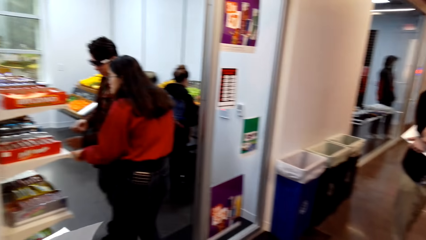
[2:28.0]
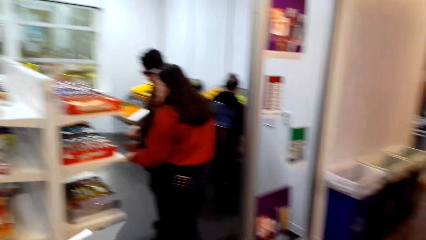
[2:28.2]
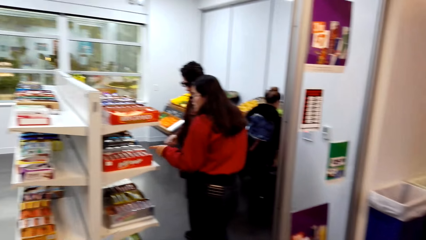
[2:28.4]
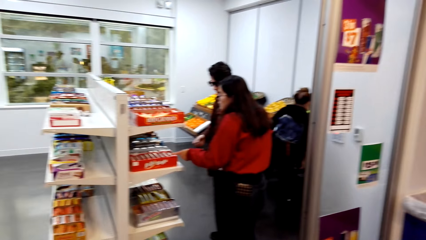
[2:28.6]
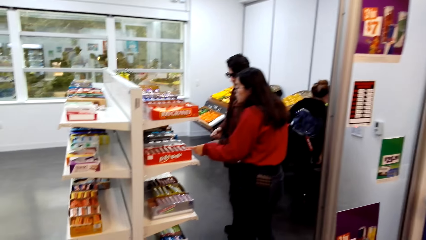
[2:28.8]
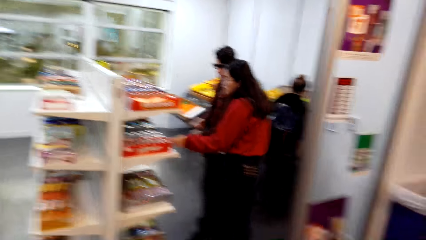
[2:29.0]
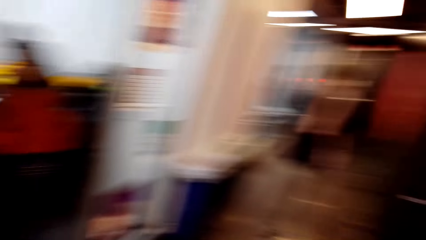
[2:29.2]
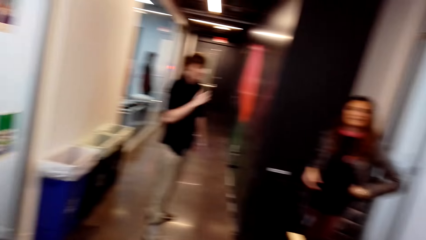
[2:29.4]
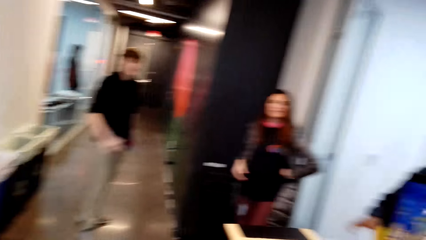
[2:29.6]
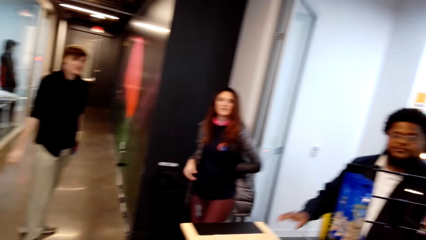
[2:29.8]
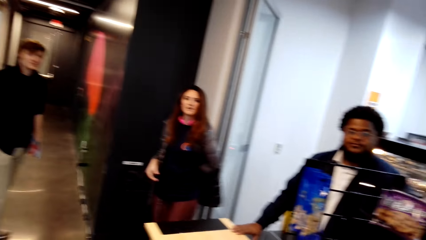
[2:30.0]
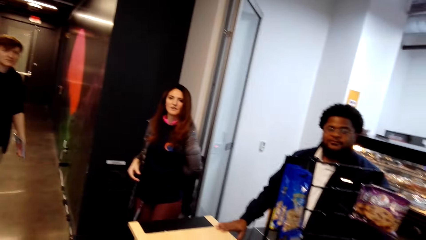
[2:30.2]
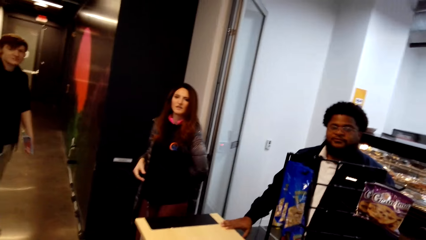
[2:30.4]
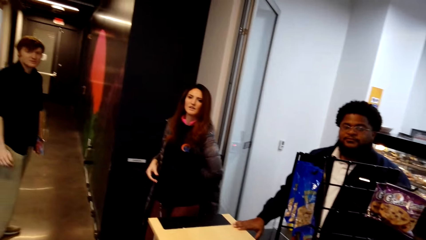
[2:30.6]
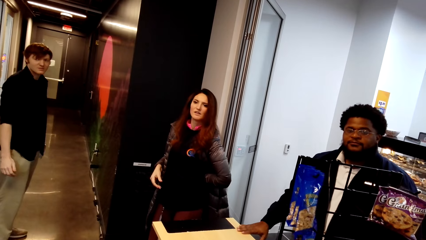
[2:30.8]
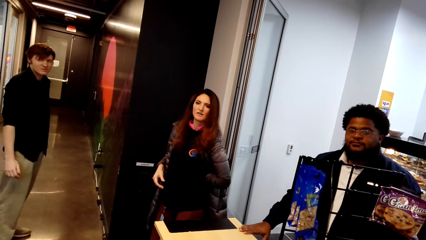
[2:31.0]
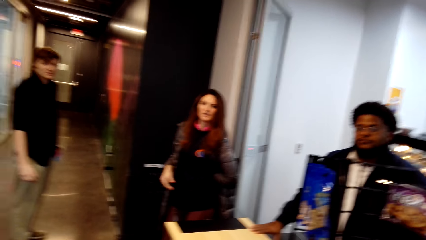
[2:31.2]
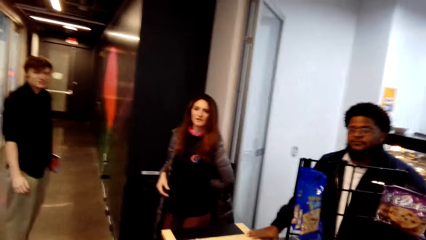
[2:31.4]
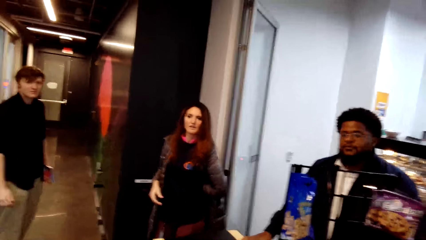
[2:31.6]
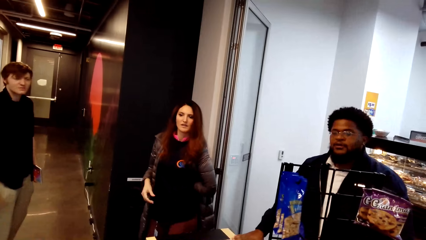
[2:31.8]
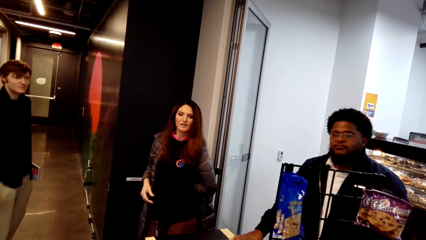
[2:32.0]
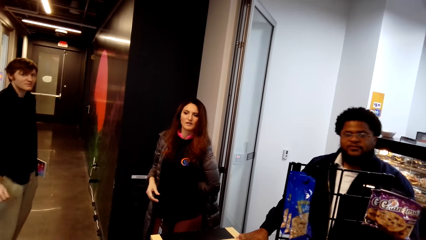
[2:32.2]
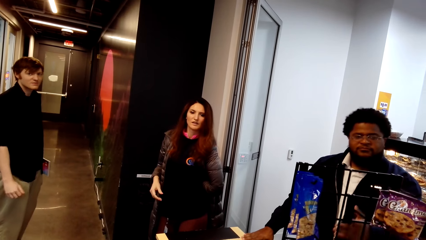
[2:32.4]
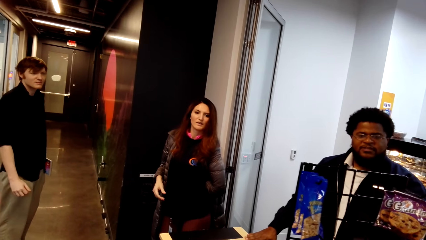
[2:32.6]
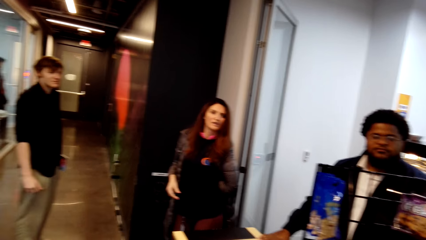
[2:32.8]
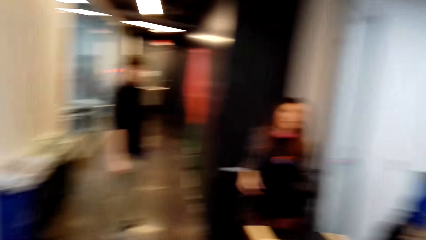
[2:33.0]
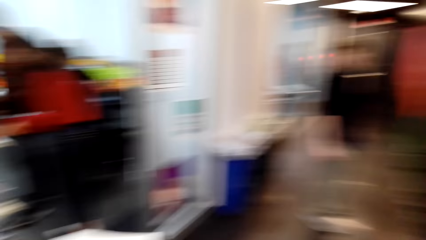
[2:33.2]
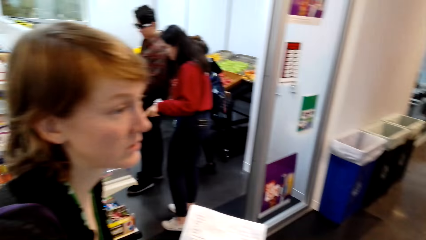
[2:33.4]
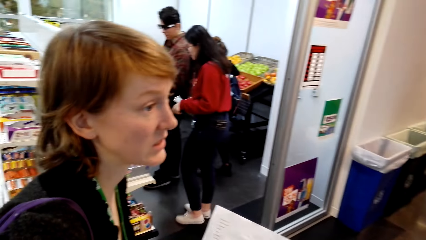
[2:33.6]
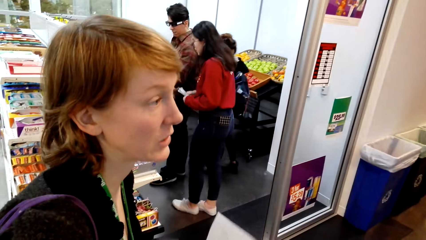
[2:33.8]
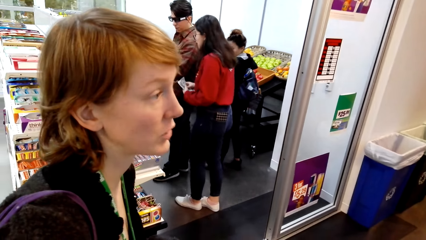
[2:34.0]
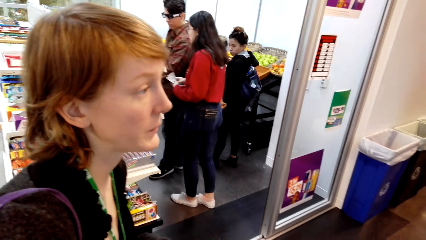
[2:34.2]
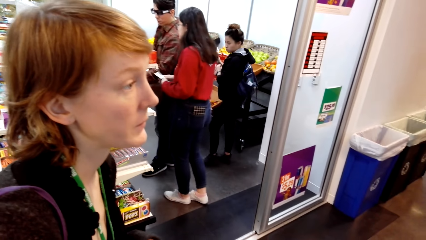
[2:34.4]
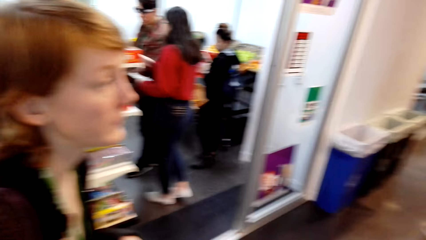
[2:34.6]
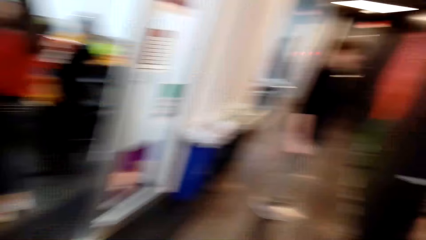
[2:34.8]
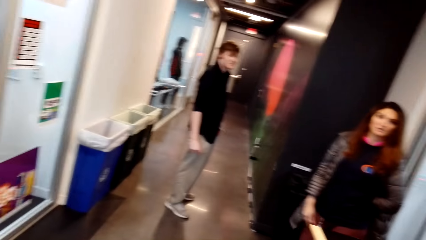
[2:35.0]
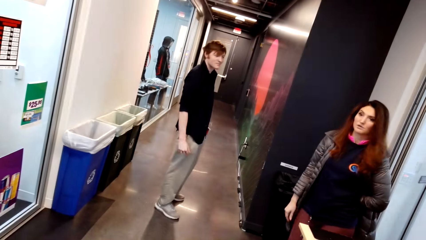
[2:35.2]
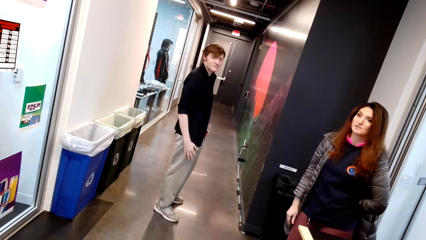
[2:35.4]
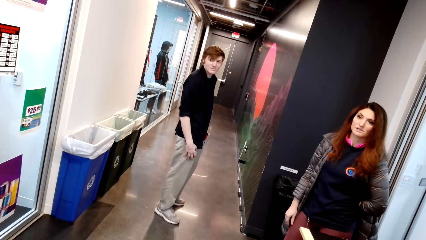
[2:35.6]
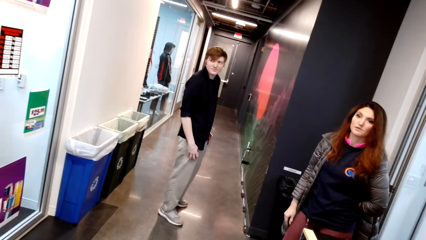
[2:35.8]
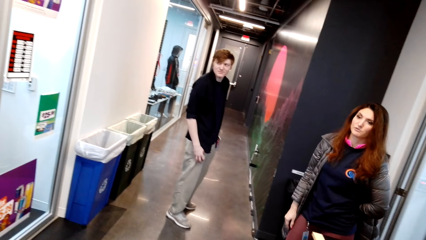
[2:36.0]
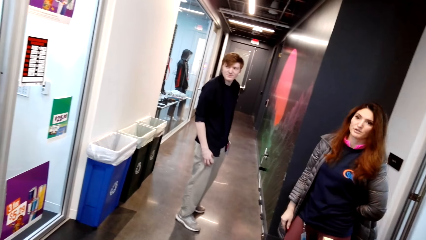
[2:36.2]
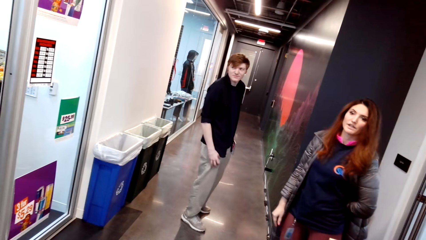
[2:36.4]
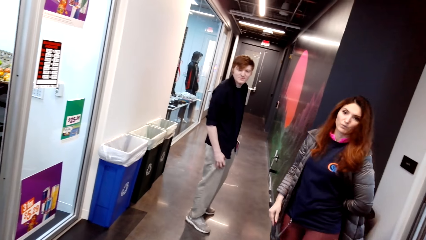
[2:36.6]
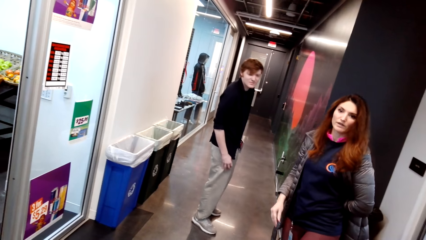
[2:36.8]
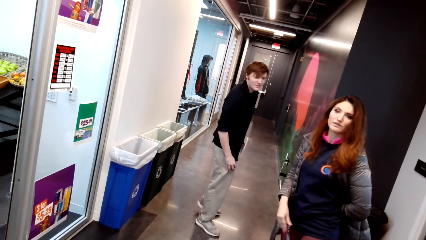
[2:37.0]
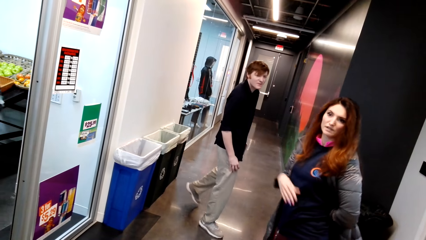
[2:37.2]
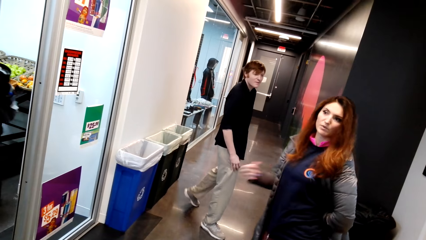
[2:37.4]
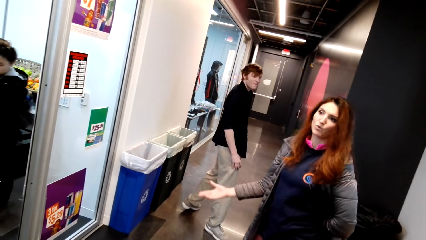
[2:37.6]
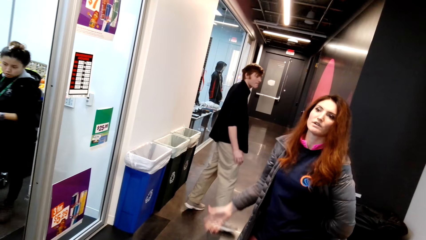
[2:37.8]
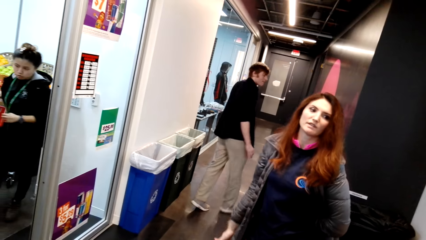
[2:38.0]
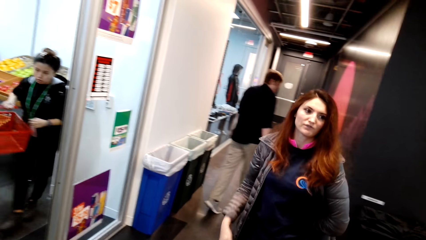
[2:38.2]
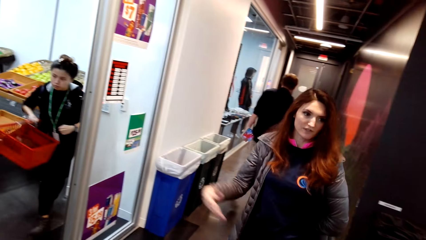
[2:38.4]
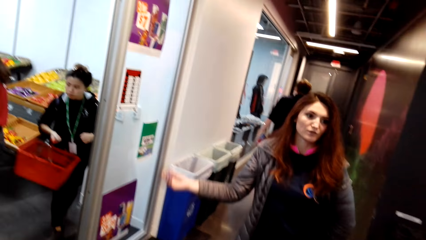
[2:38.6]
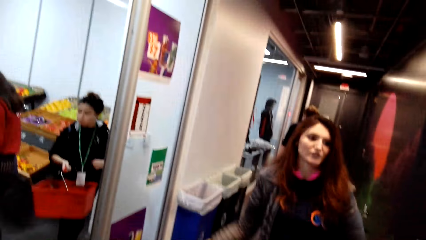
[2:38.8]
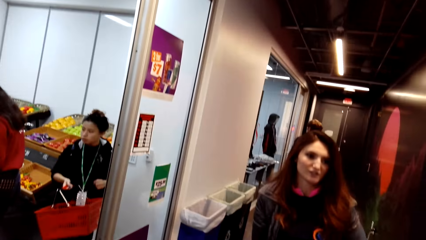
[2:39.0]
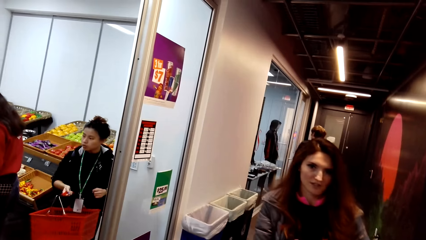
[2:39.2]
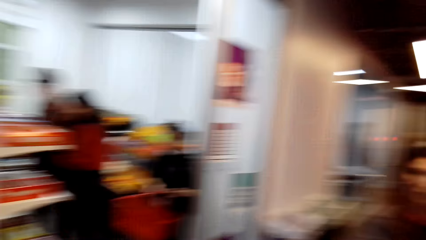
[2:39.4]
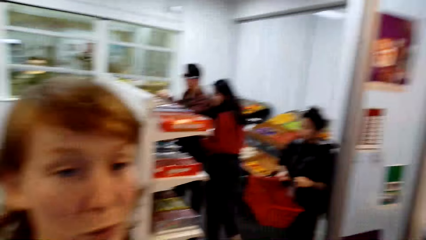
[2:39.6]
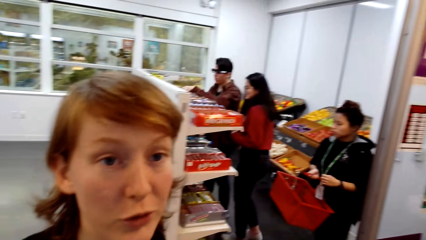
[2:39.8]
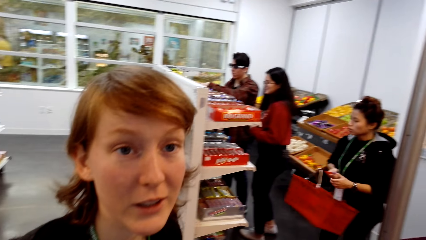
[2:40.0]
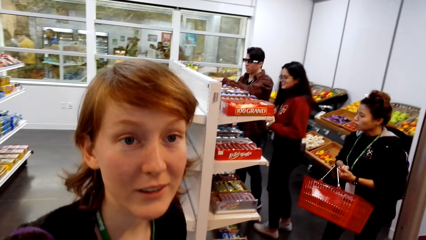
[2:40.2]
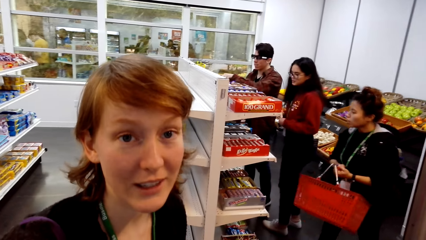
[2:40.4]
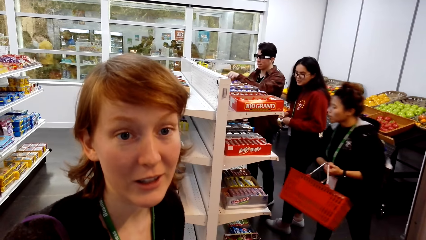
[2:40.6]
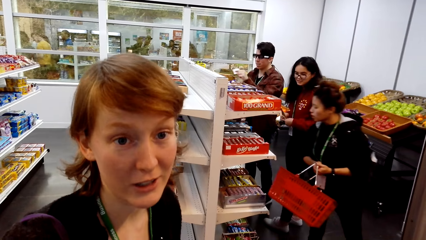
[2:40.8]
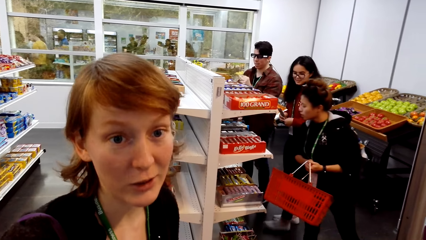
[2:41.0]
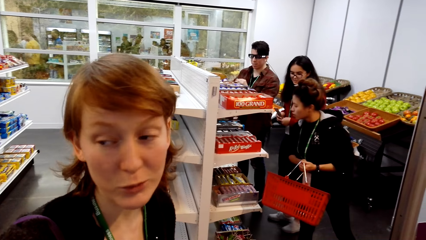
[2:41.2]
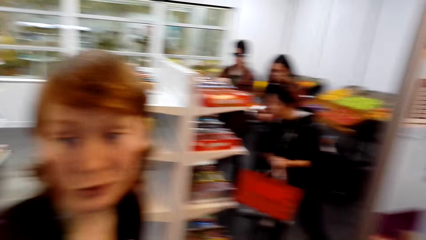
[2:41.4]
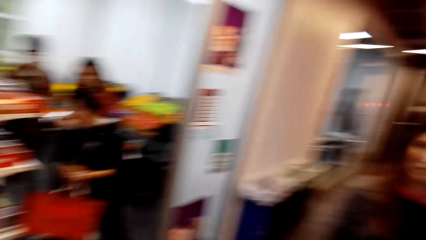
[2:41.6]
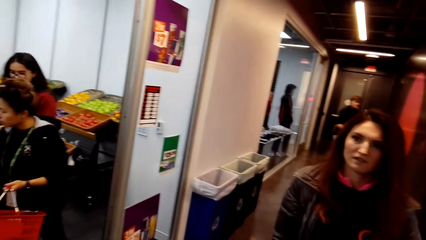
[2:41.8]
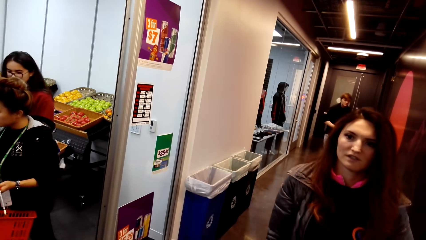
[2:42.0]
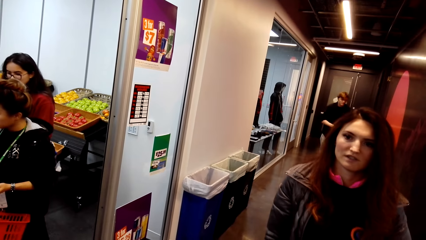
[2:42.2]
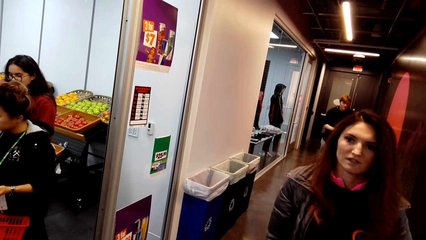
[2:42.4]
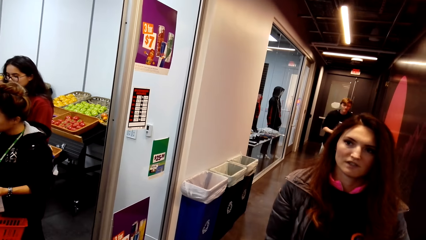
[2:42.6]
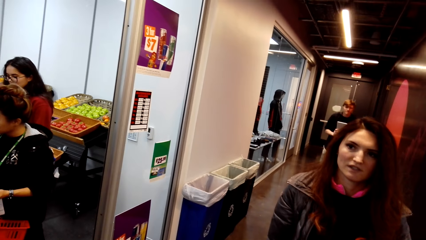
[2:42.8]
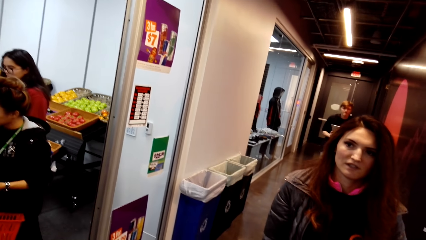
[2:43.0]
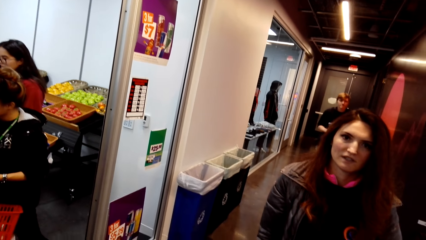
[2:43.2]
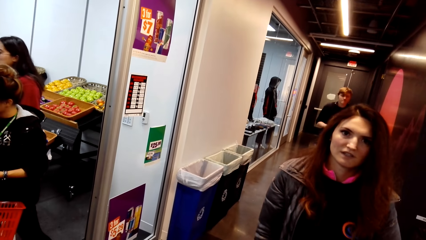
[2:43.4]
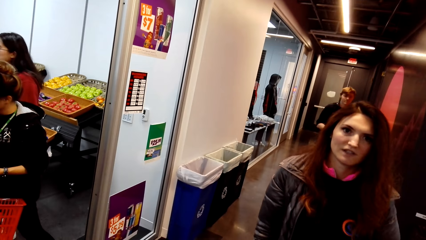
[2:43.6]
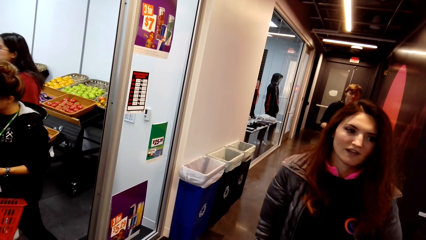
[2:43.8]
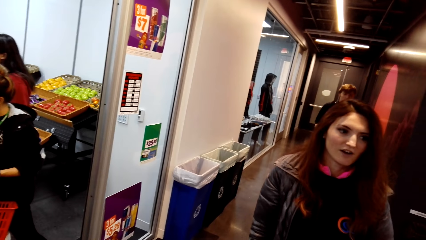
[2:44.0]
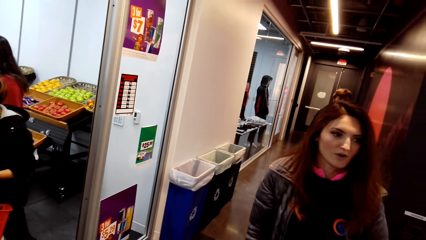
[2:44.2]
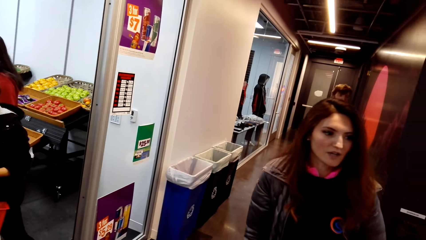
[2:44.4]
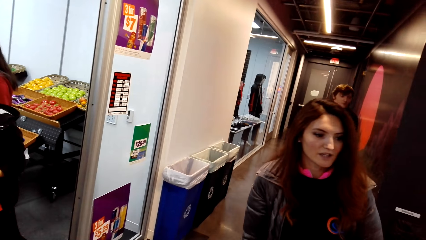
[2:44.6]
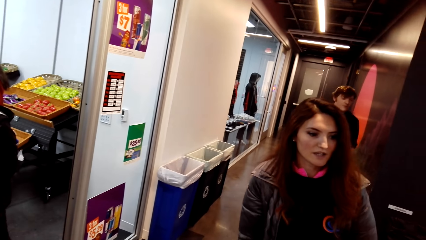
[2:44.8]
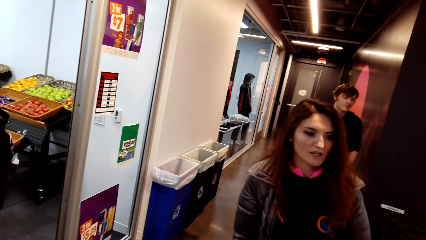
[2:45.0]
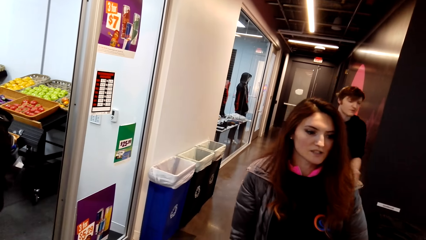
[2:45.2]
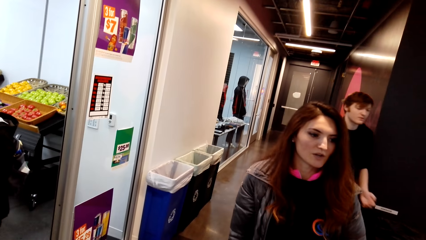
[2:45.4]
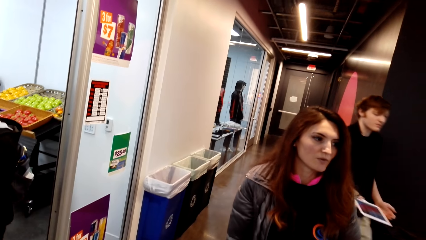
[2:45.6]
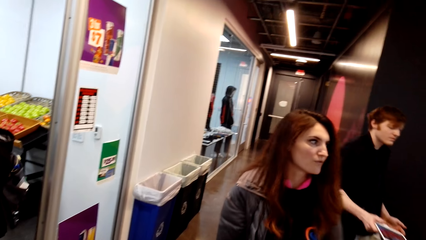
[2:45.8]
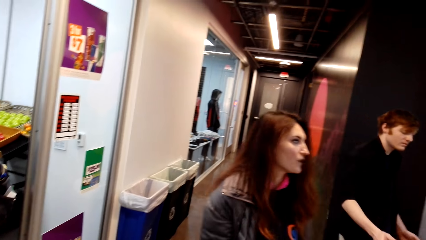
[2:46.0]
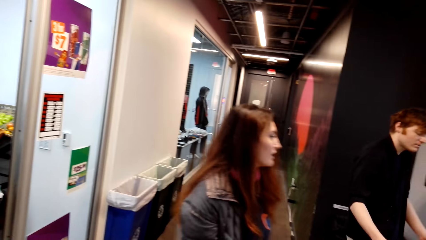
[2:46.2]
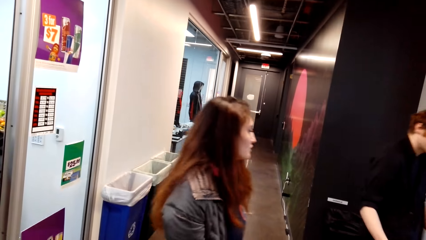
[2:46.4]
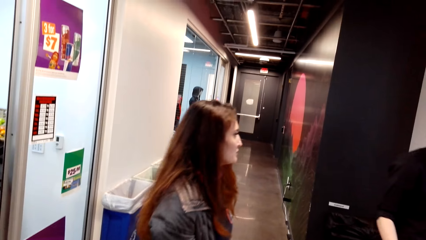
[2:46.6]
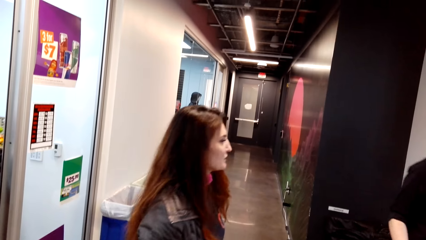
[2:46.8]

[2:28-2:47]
The lady talks with another lady. The camera wearer looks around. The first lady talks with the other lady. The camera wearer looks around. The first lady talks with the other lady. The other lady moves around. The first lady talks with the camera wearer. The camera wearer looks around. The other lady talks with the camera wearer. The other lady talks with the first lady. The camera wearer looks around.
